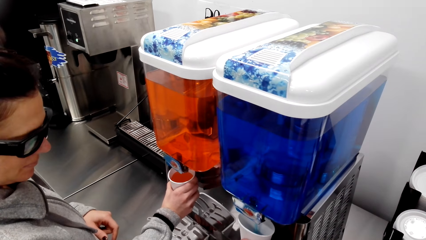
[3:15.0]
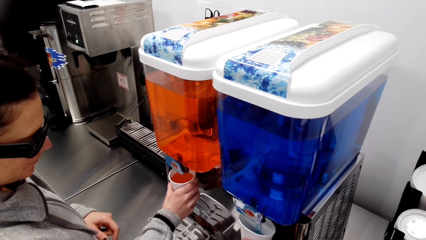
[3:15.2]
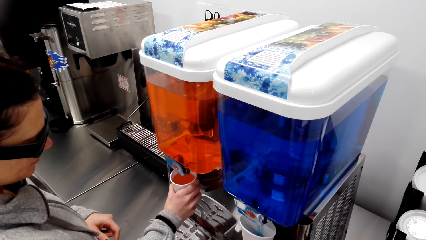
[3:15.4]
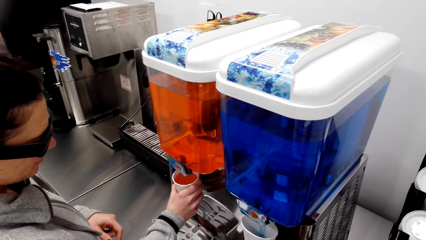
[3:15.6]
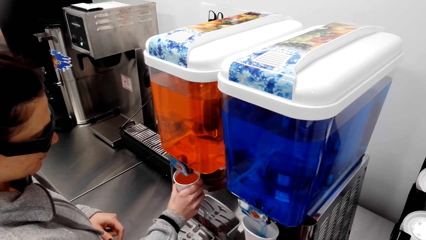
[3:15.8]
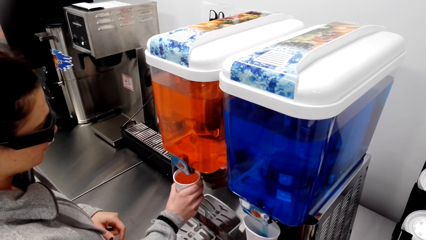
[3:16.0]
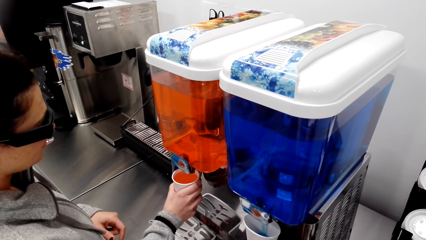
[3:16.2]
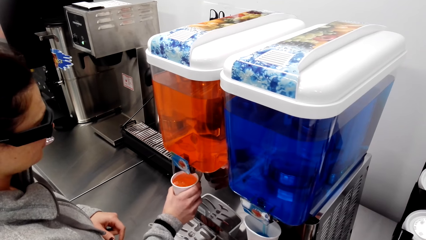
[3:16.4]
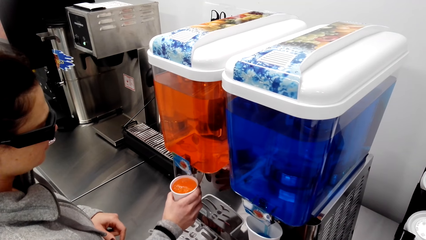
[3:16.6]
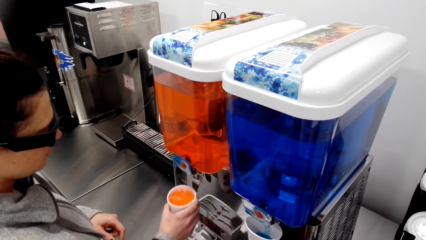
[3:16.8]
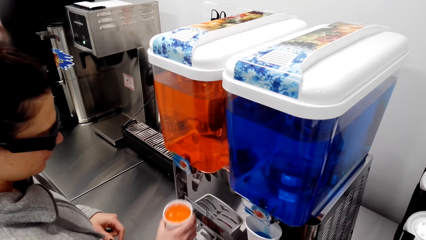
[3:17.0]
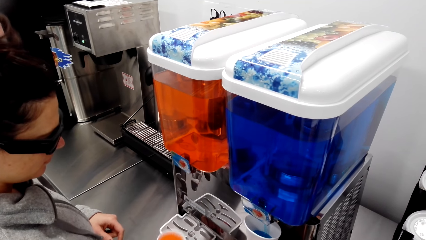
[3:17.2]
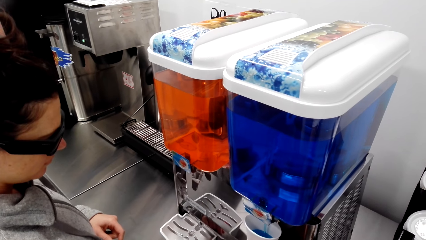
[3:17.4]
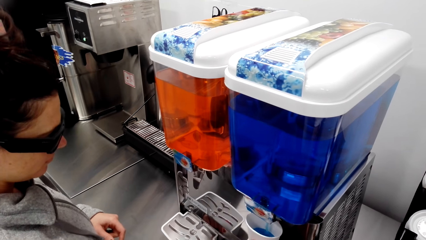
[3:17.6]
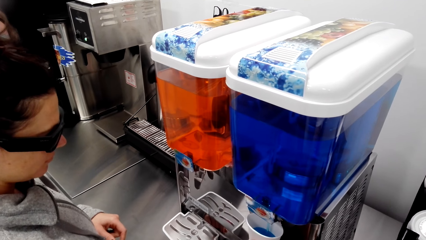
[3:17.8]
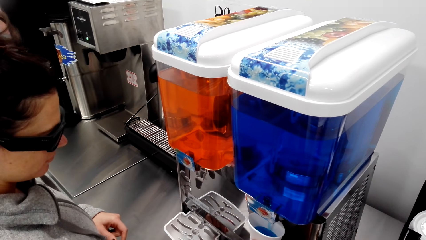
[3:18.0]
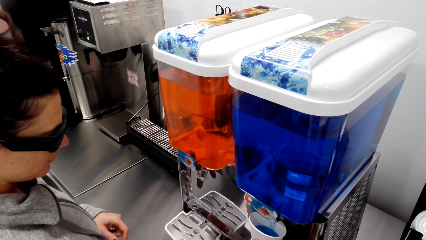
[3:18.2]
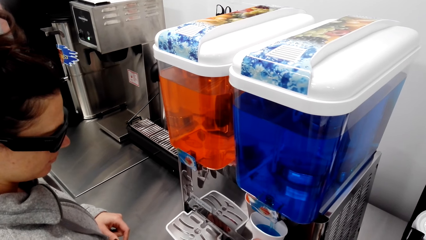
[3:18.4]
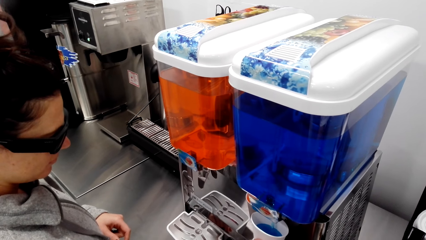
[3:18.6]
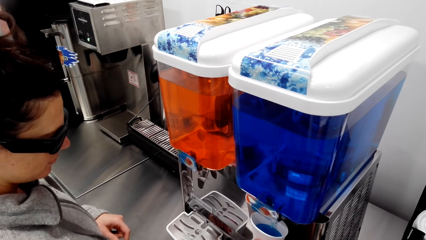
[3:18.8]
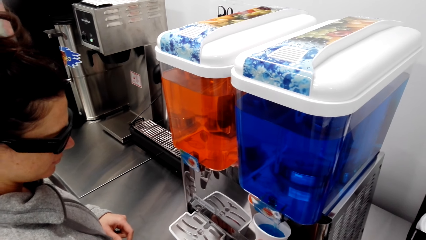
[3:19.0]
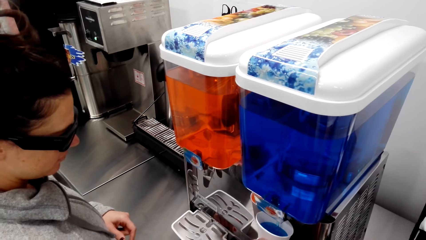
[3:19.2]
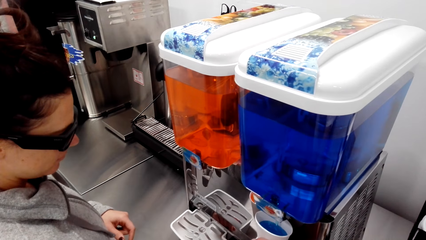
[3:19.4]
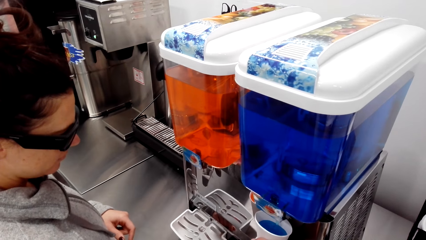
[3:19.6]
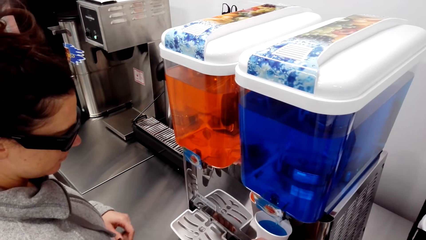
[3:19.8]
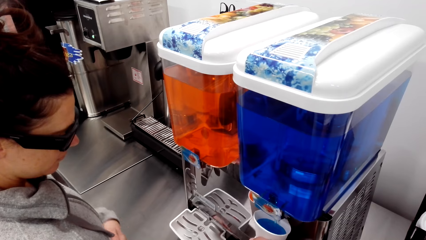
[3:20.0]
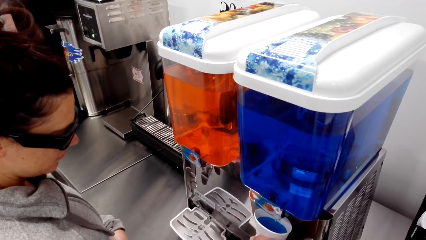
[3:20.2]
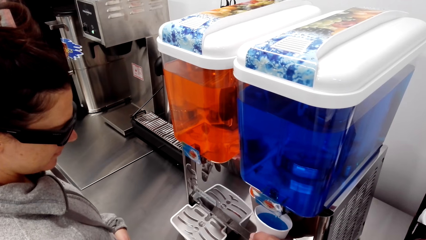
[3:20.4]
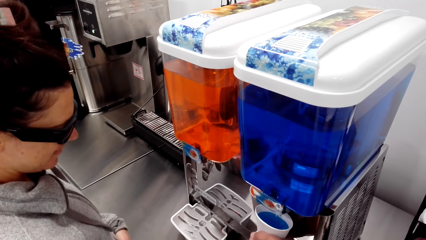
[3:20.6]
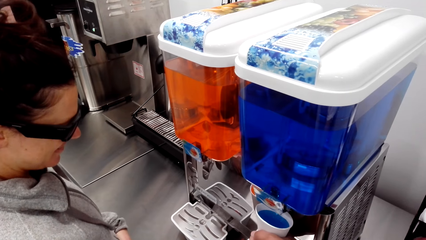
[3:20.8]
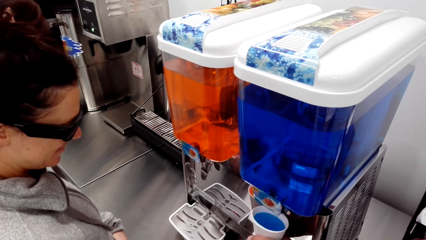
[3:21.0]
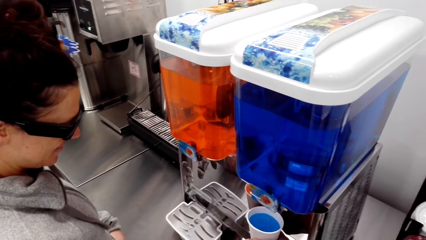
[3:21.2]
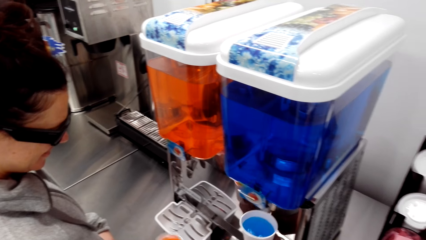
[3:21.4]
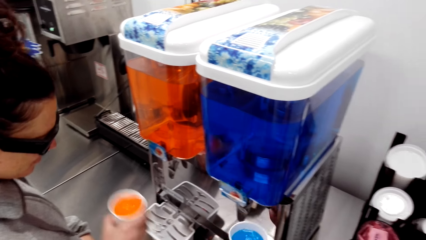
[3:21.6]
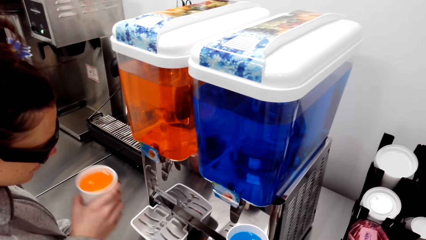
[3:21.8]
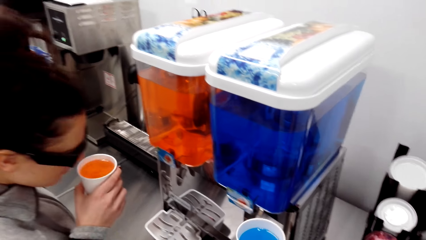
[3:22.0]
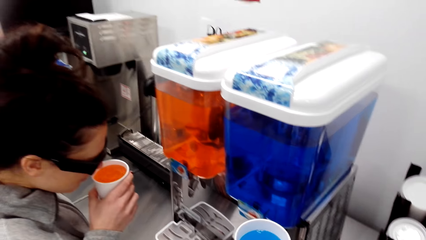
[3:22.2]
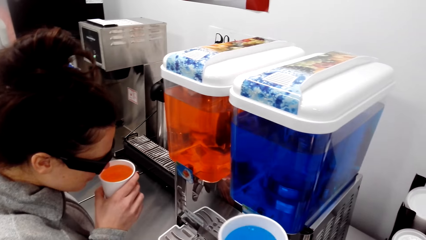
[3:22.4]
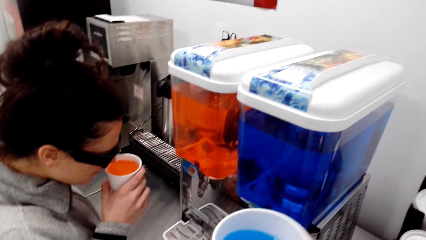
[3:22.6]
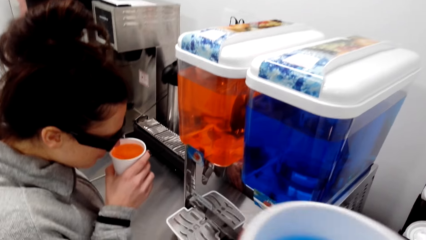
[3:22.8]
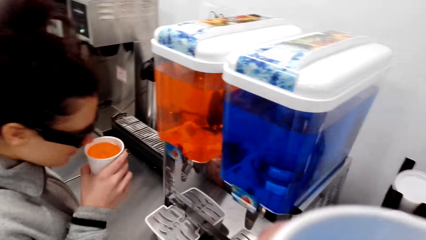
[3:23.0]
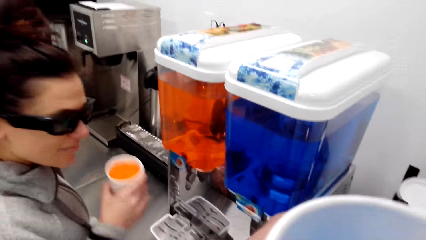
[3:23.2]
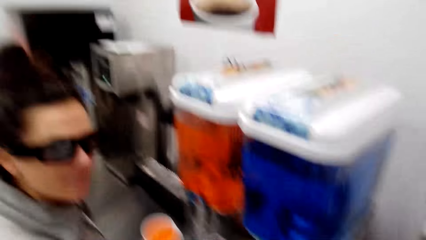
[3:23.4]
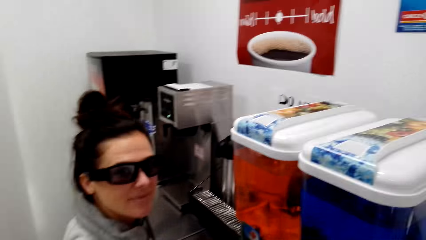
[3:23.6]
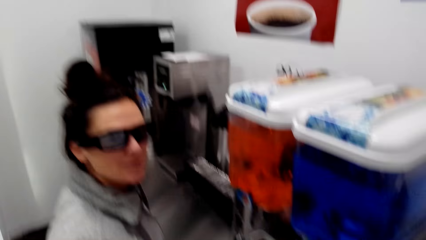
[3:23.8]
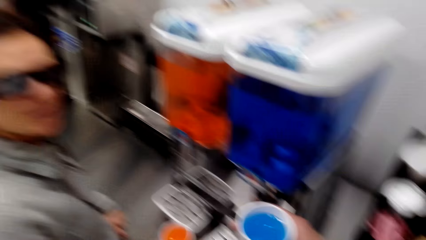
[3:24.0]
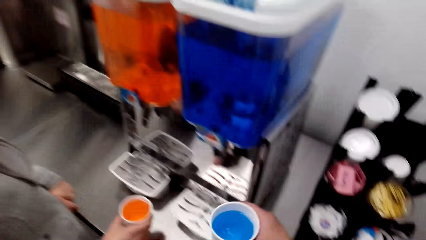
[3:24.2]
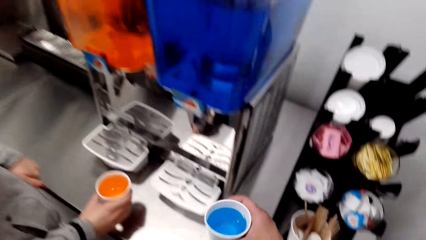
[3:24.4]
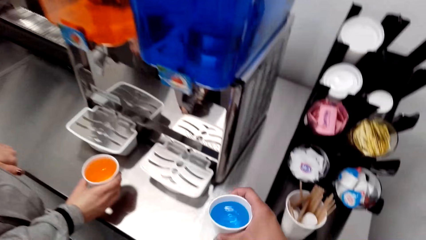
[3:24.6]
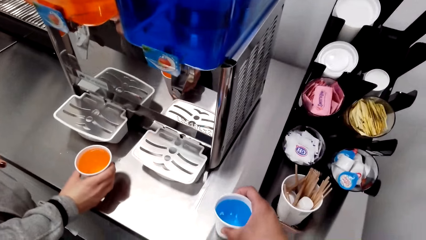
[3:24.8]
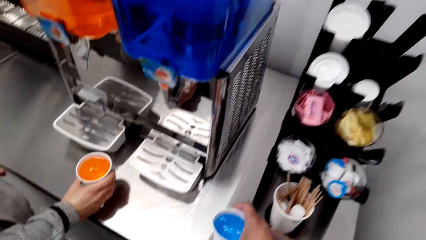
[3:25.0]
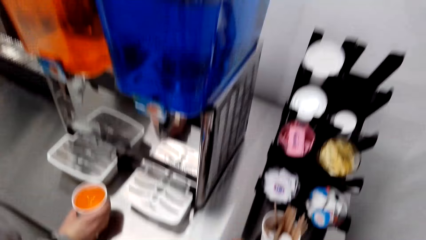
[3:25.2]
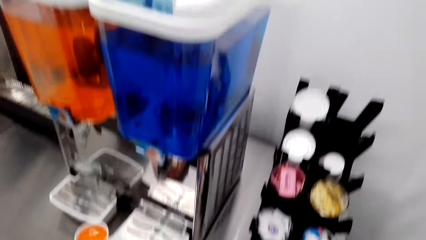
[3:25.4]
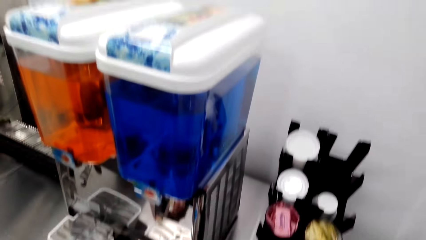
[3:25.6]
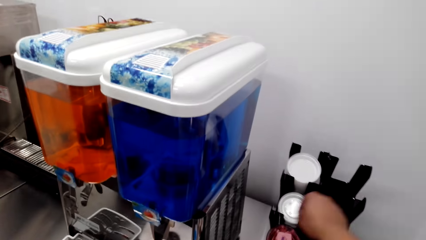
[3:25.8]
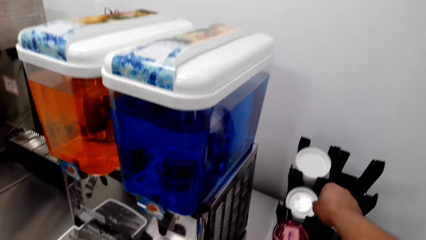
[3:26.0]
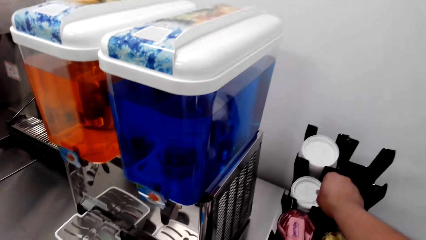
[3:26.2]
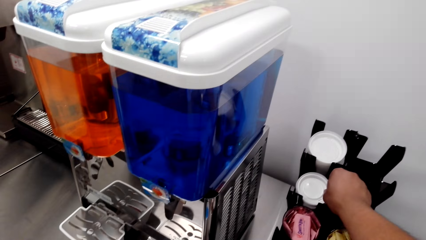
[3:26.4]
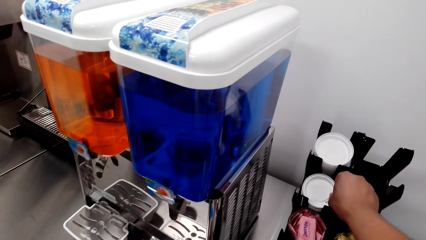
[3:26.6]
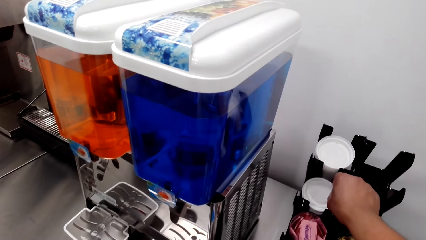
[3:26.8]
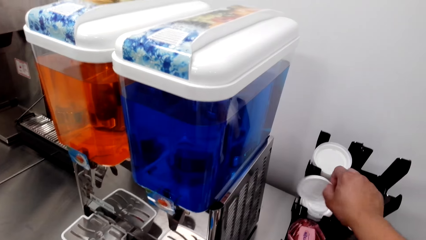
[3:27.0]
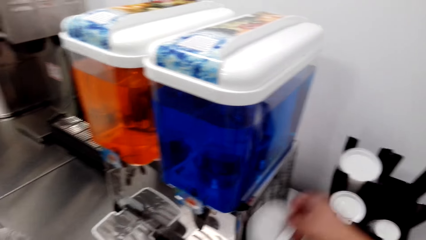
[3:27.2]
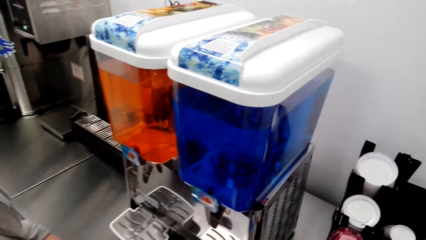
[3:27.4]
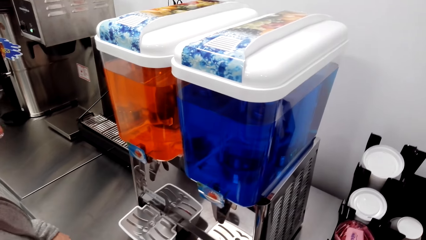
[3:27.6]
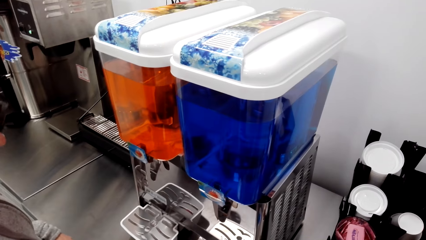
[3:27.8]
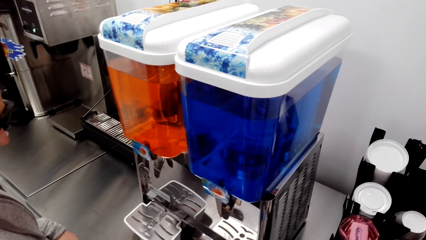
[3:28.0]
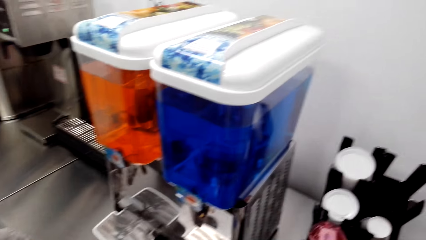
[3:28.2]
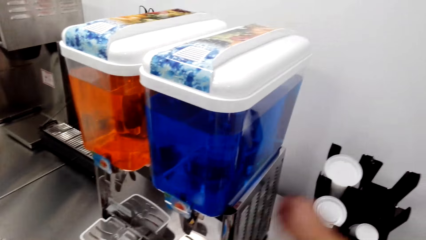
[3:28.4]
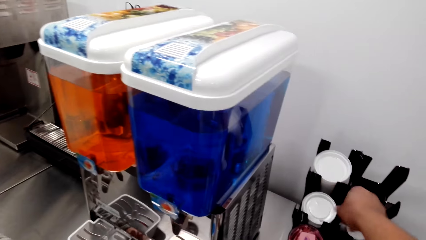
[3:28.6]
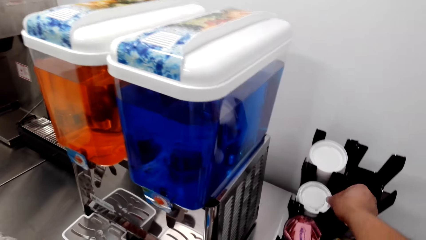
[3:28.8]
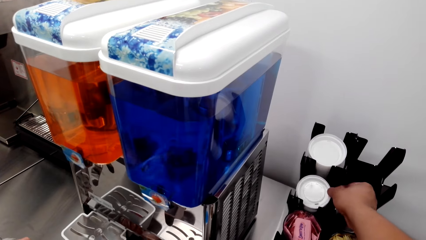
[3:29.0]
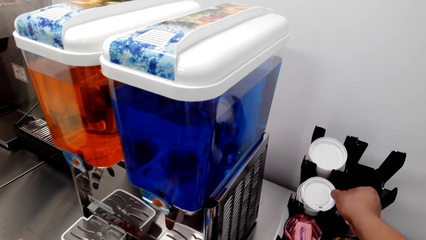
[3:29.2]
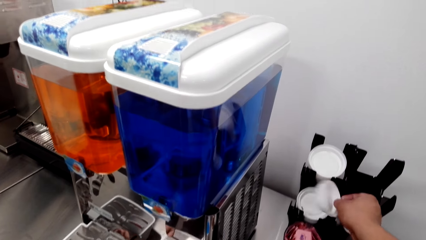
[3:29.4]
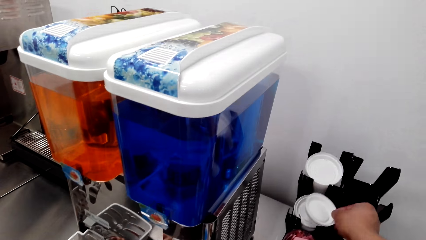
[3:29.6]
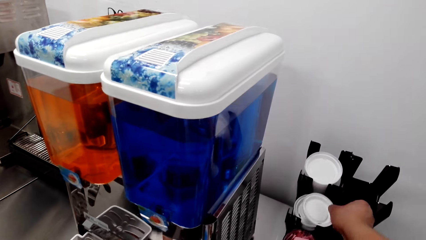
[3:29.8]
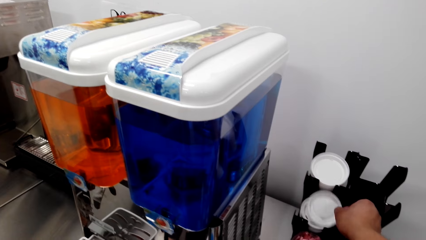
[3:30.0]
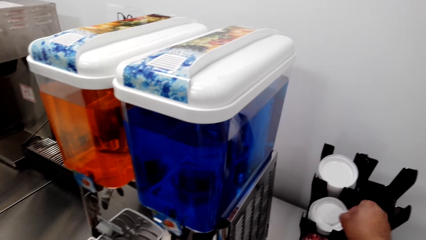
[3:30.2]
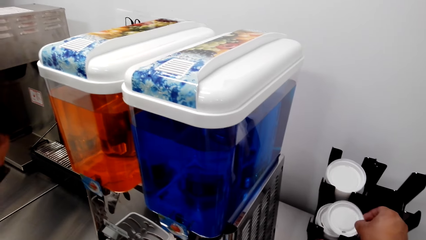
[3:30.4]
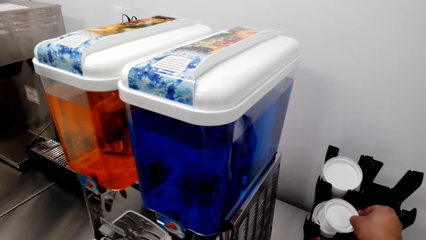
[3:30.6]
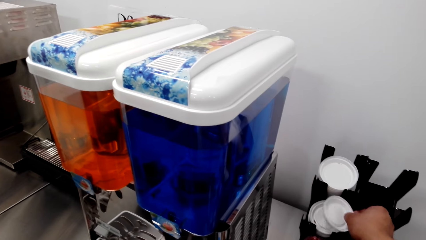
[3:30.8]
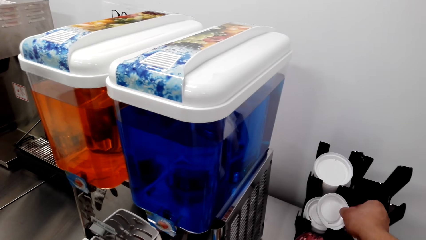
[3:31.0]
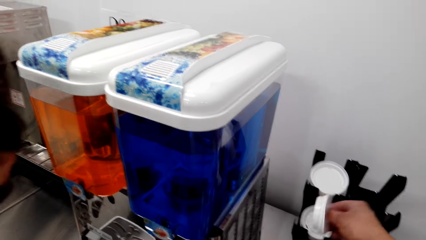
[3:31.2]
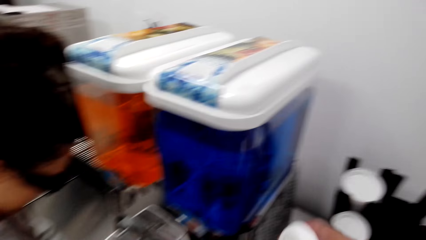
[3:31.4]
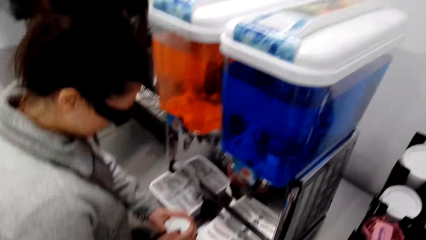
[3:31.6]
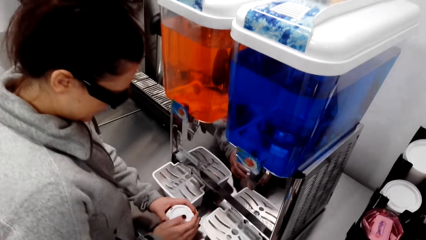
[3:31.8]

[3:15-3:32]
A woman removes the tumbler from a coffee maker. The camera wearer pours coffee into a tumbler. They remove the tumbler from the coffee maker. The woman smells the coffee. The camera wearer drinks juice. The woman drinks juice. The woman places a tumbler on the table. The camera wearer places the tumbler on a table. They pick a tumbler lid from the rack. They pick another tumbler lid from the rack.
